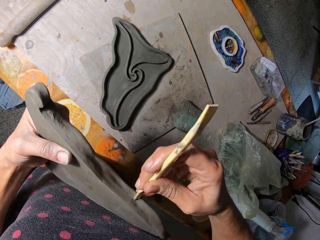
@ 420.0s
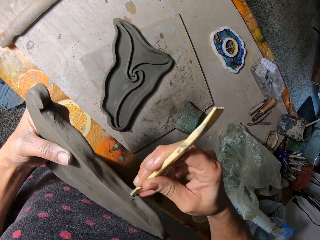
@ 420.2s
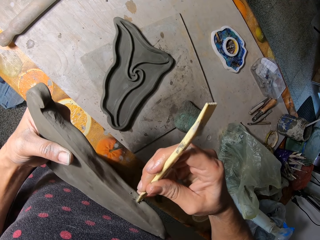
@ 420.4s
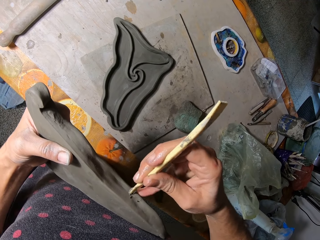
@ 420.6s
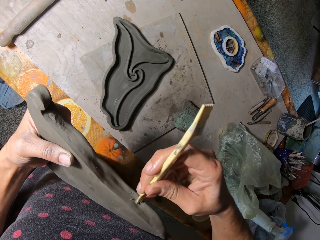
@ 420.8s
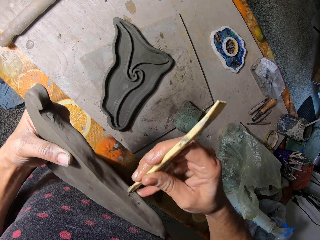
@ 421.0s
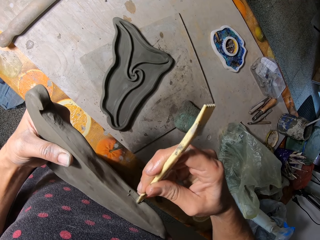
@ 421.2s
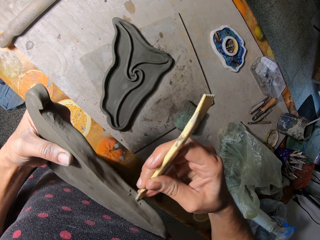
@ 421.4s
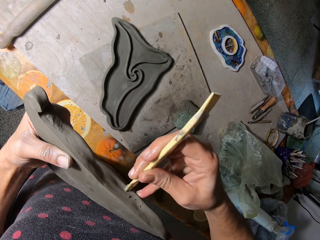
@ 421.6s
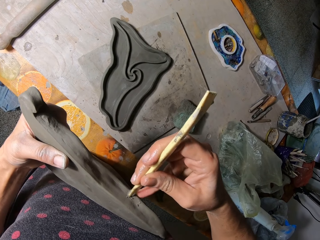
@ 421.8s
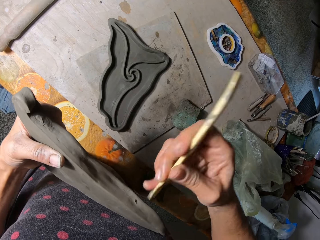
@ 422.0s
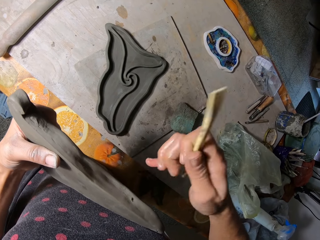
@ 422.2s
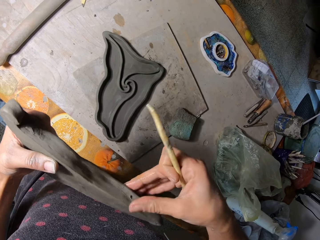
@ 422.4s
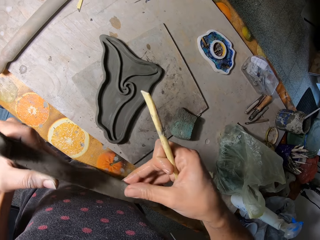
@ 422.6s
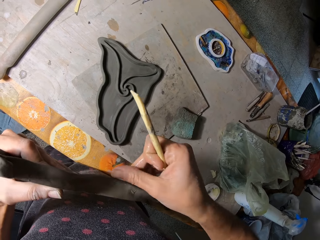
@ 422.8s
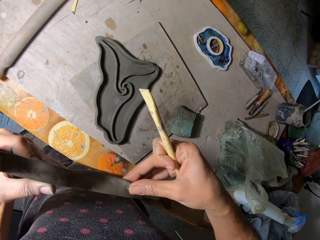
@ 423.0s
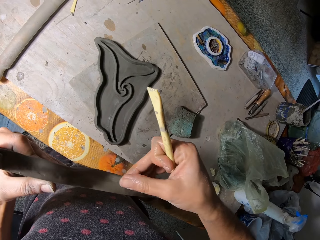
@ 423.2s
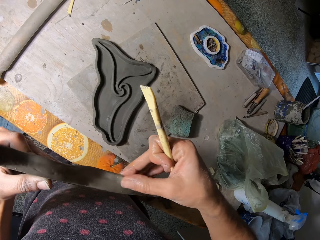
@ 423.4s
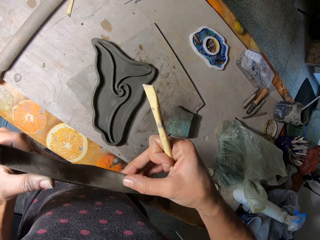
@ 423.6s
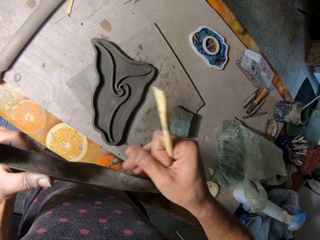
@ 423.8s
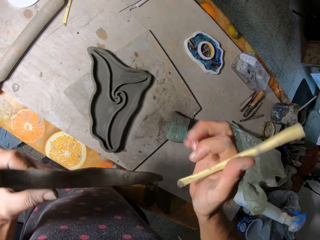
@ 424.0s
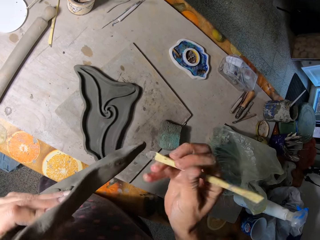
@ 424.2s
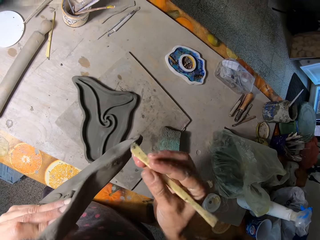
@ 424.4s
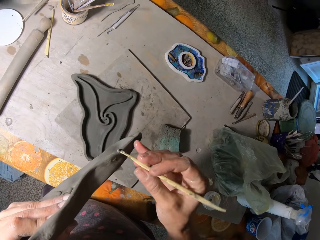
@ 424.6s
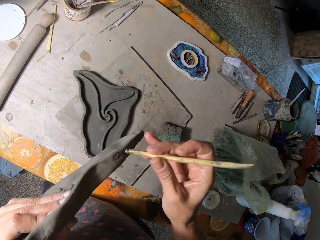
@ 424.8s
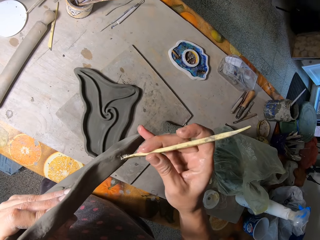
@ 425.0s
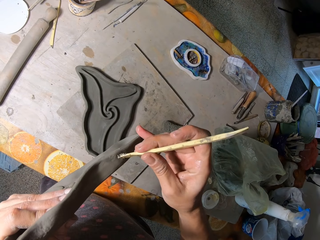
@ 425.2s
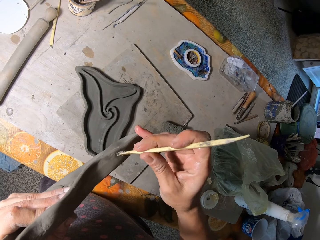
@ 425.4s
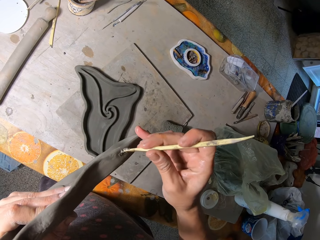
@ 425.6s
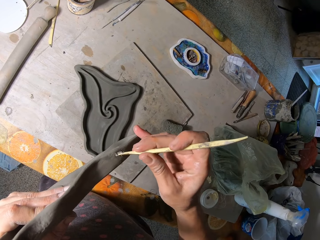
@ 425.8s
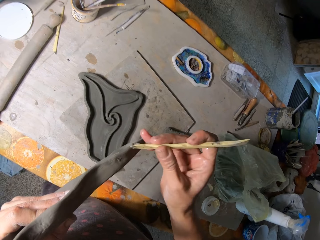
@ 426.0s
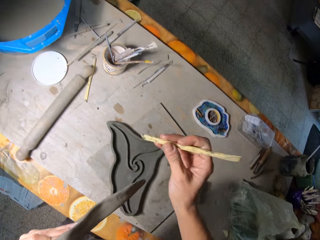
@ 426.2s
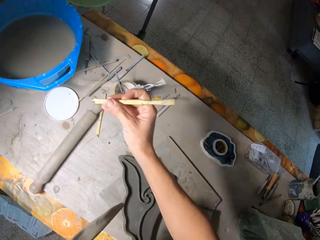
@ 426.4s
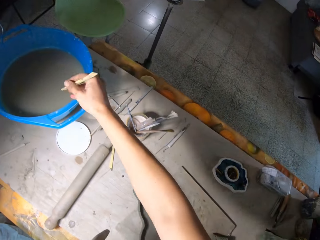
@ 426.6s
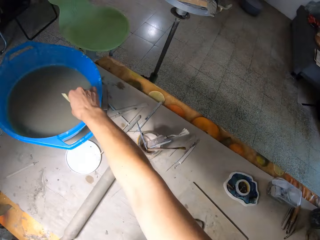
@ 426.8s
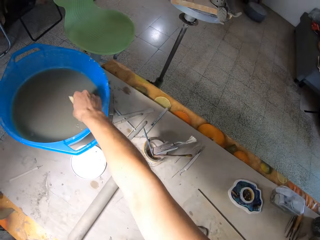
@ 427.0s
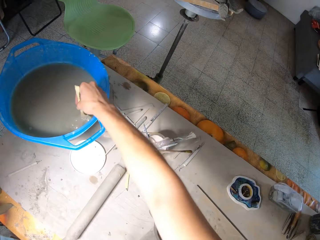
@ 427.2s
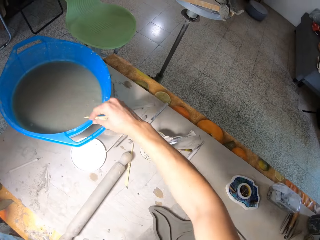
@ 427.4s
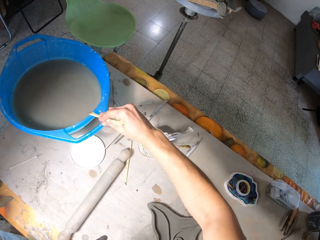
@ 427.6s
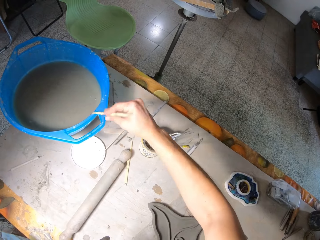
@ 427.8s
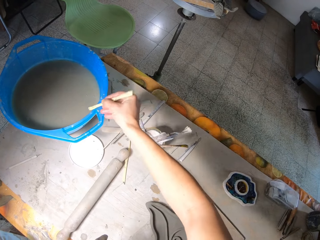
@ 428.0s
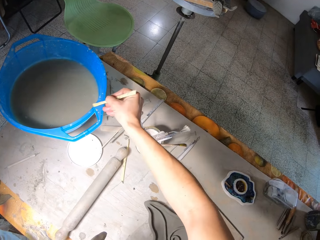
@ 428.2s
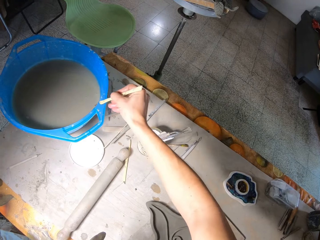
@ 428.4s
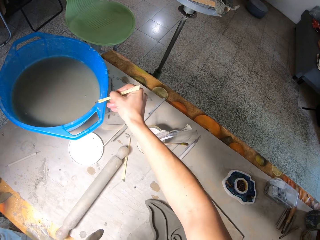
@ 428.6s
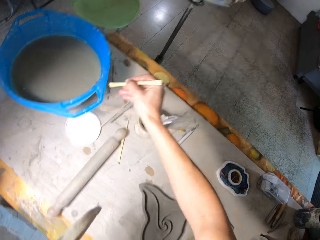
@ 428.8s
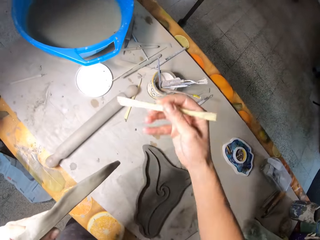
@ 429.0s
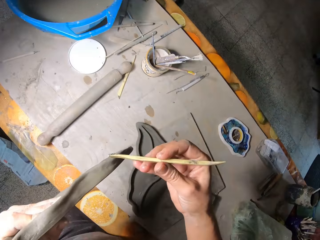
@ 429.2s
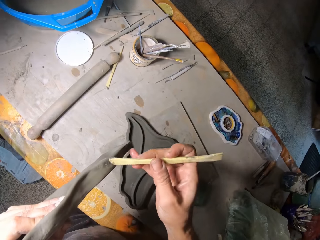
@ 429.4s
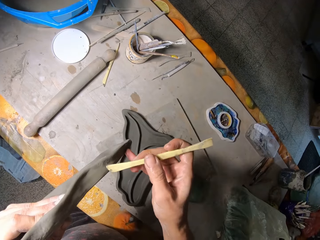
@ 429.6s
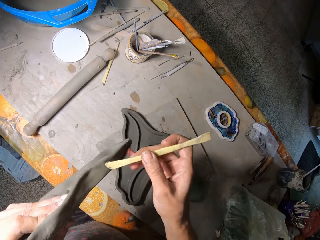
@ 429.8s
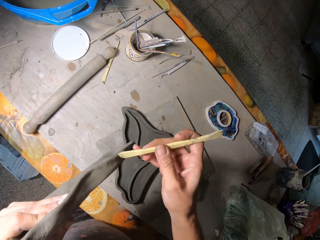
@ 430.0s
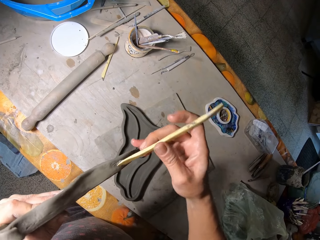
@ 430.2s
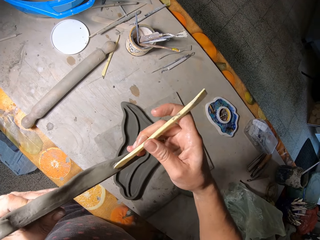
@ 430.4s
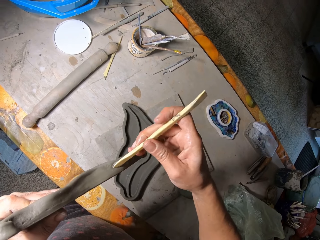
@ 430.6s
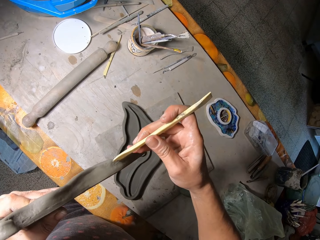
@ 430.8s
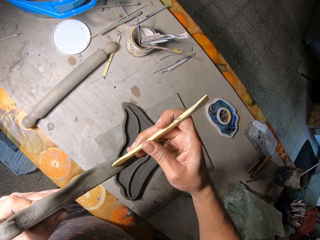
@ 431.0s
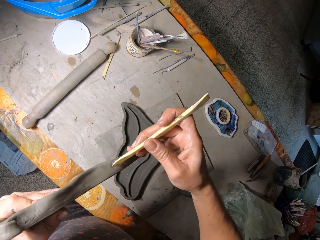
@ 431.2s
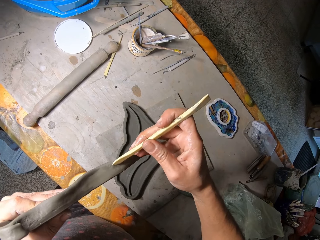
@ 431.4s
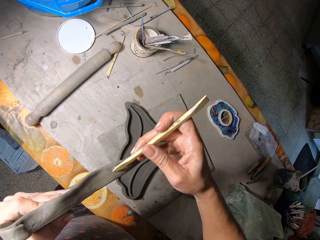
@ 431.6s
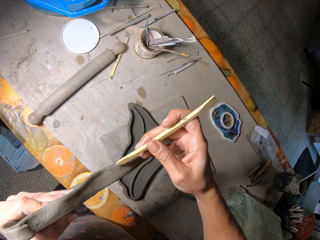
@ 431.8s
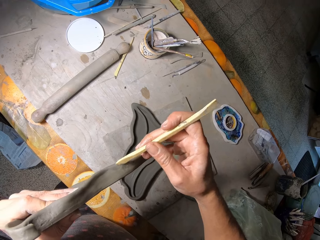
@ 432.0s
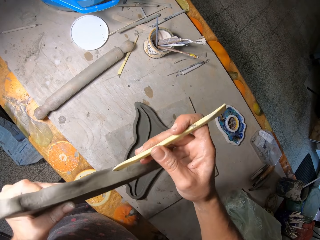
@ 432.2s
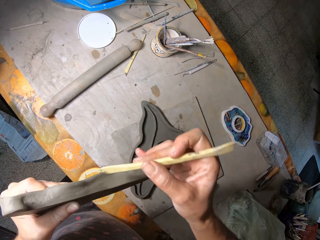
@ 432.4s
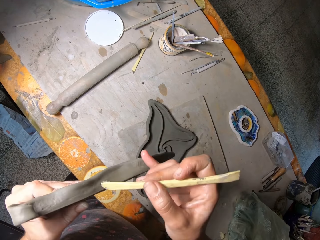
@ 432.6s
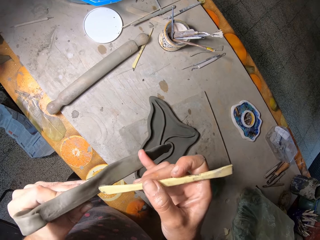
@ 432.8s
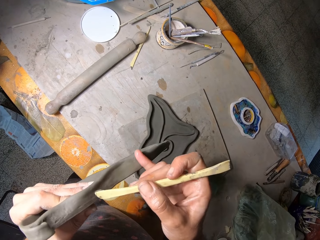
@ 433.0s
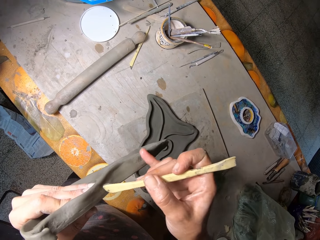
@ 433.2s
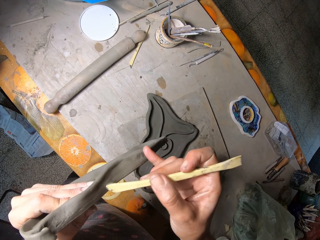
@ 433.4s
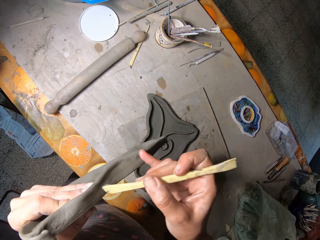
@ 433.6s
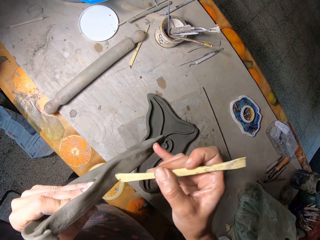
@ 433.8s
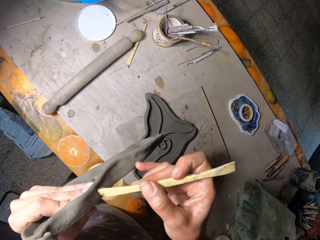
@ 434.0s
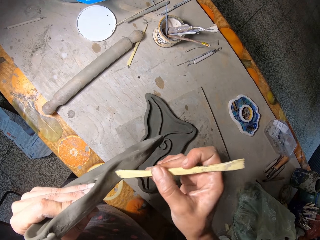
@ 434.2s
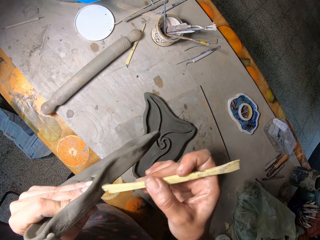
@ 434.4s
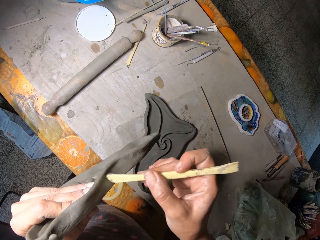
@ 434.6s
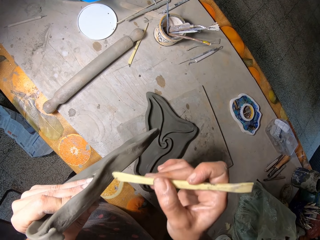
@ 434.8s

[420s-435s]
The camera wearer wipes the sculpture with the finger. He drills the sculpture with a chisel or scalpel. He rinses the scalpel in the bowl of water with his right hand. He drills the sculpture with the scalpel. He shapes the piece of clay with the scalpel in his right hand.

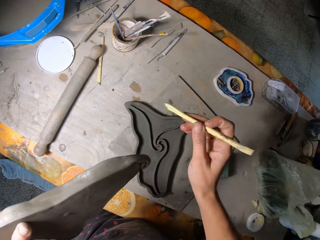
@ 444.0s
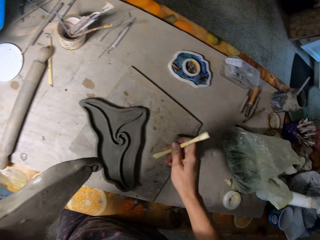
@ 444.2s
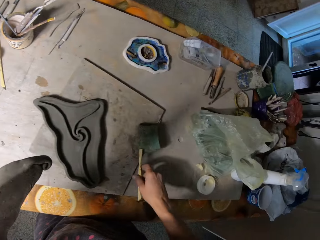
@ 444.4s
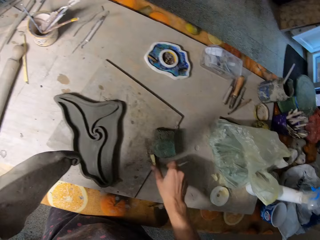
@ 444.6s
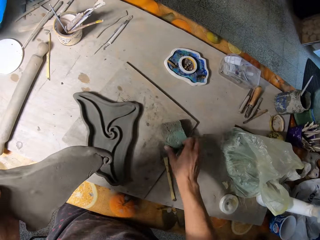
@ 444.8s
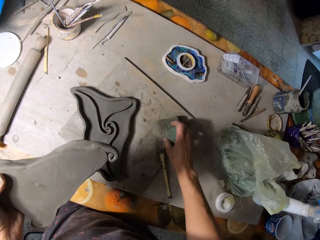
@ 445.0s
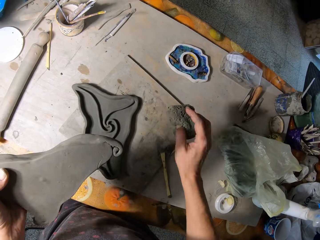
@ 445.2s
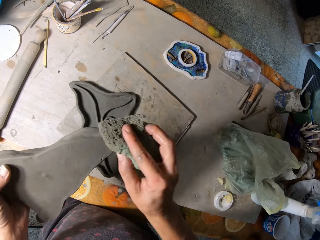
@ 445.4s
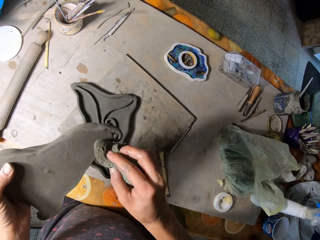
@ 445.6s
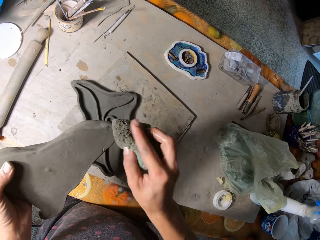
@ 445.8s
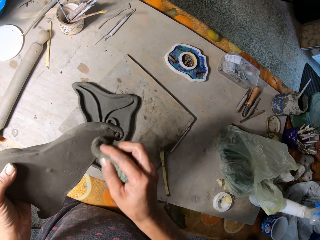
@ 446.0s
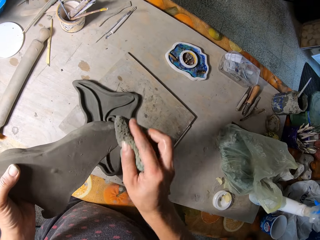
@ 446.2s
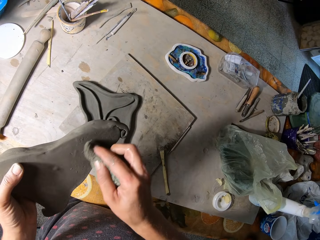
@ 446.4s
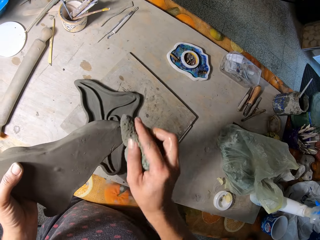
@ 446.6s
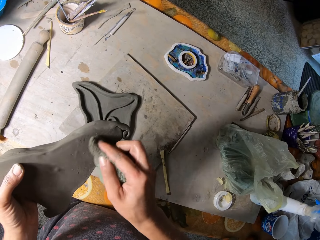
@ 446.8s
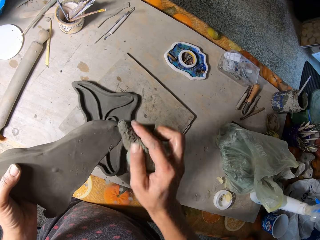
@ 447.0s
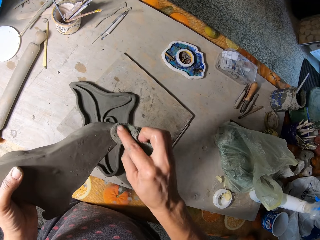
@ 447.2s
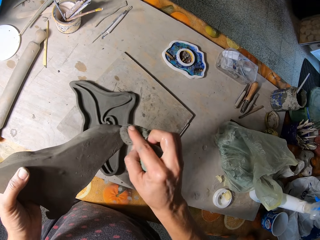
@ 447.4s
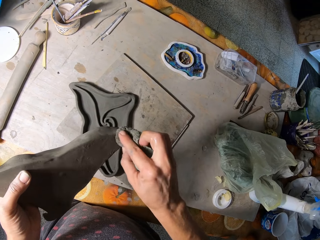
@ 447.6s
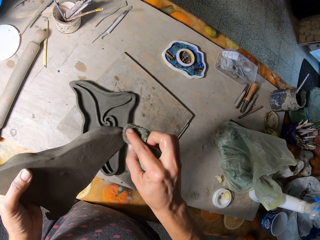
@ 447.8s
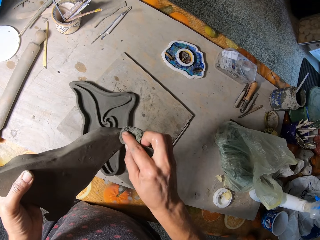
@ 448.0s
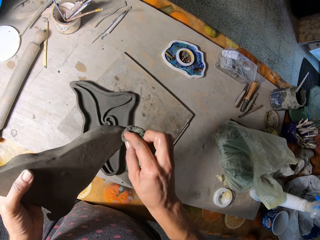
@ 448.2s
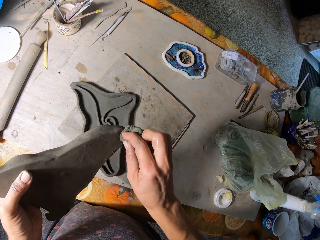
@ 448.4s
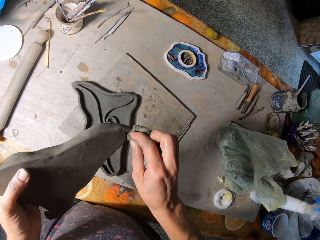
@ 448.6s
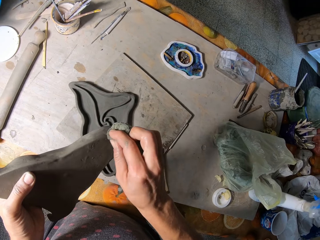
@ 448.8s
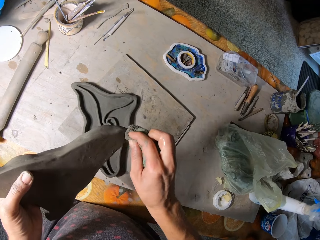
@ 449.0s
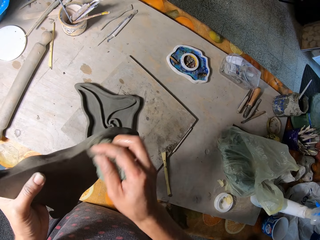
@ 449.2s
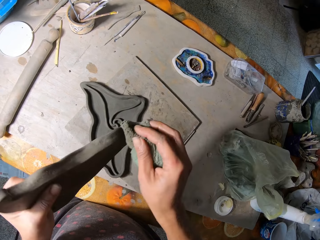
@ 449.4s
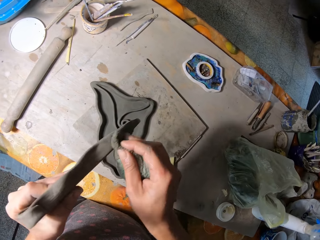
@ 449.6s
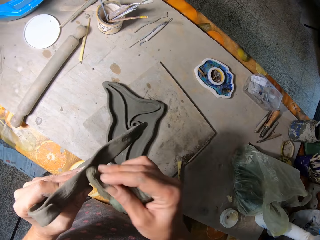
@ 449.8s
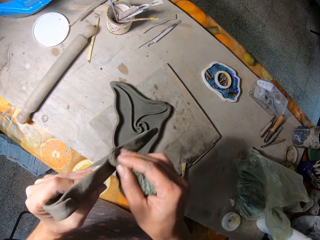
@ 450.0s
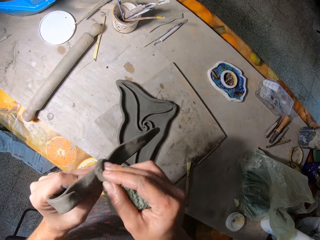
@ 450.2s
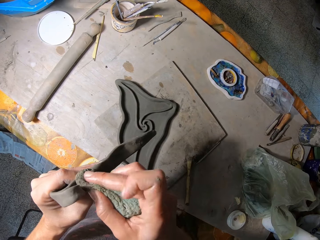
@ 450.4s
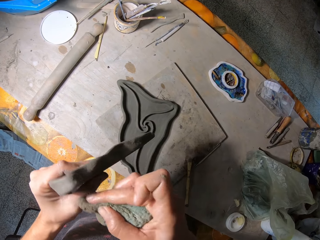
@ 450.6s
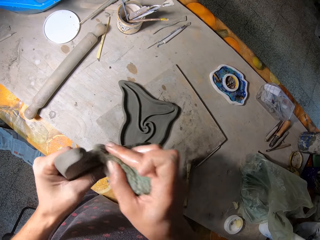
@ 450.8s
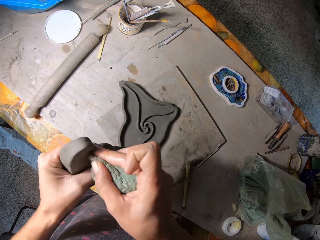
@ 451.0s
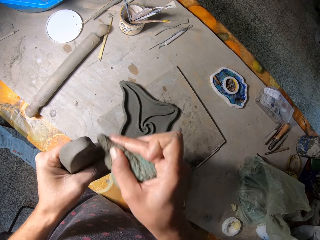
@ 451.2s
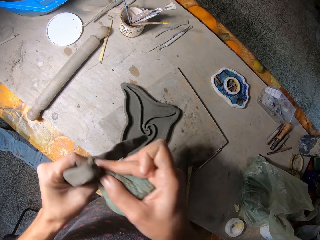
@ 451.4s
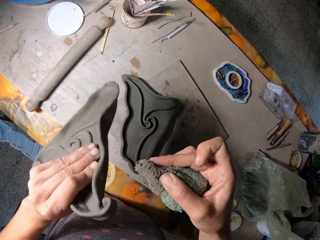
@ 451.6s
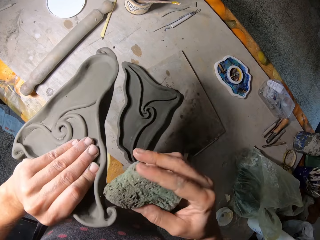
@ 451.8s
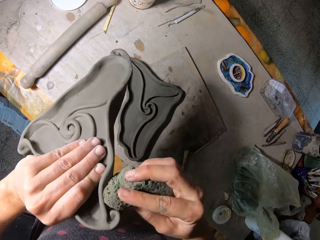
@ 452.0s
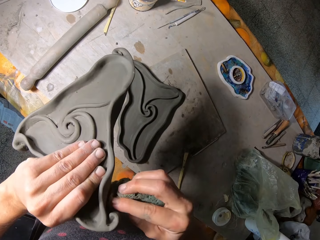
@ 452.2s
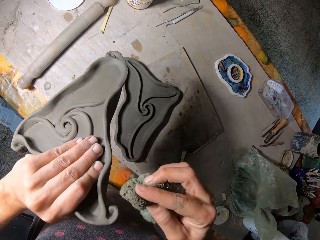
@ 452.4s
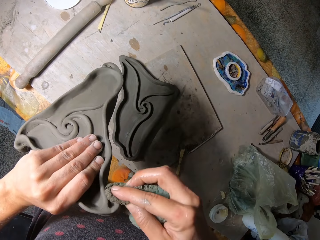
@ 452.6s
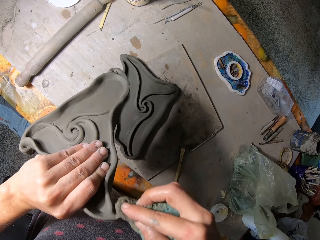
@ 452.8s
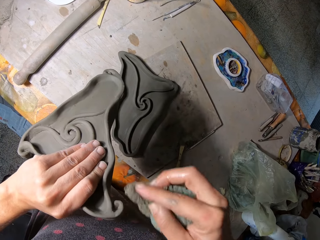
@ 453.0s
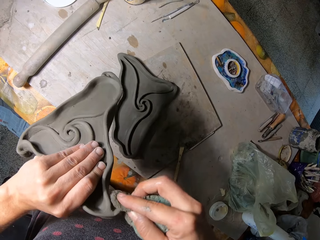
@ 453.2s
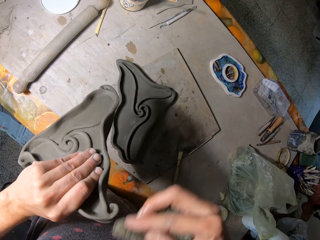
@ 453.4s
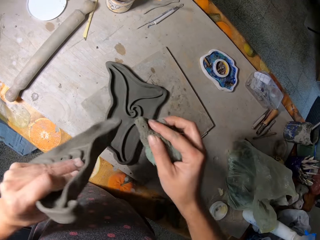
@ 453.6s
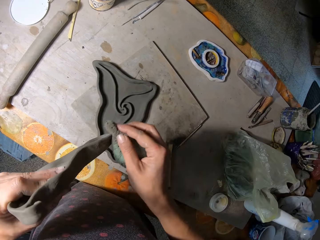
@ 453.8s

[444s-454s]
The camera wearer drops the scalpel on the table with his right hand. He picks up the foam from the table with his right hand. He wipes the piece of clay with the foam in his right hand.
